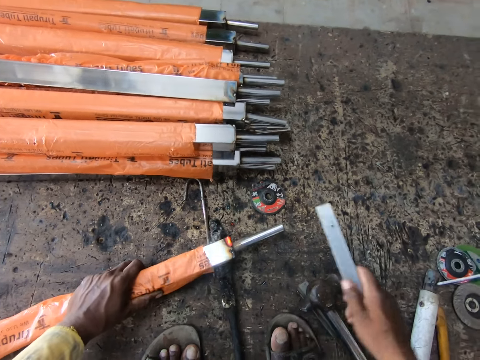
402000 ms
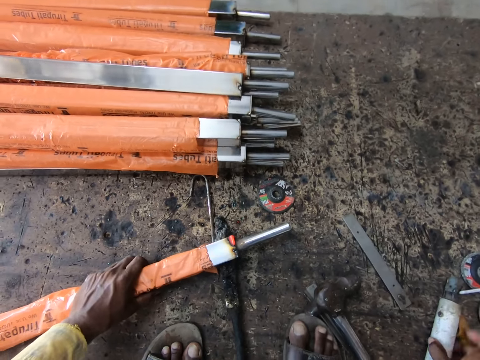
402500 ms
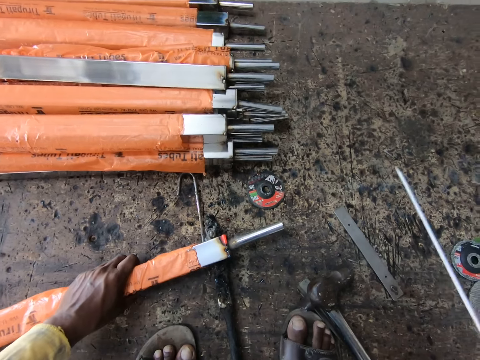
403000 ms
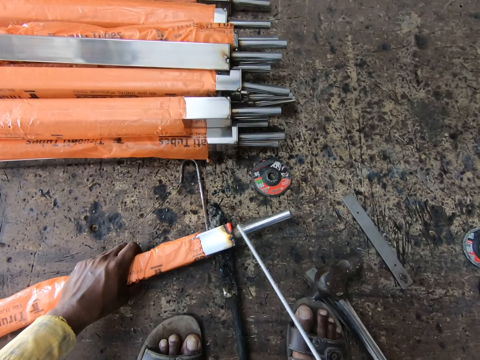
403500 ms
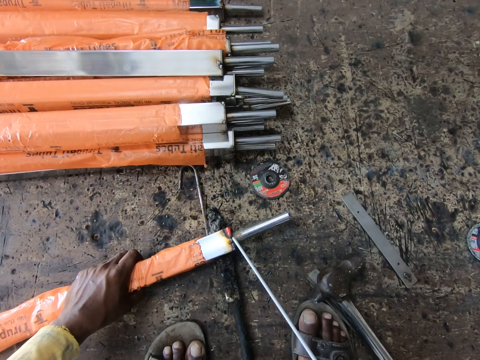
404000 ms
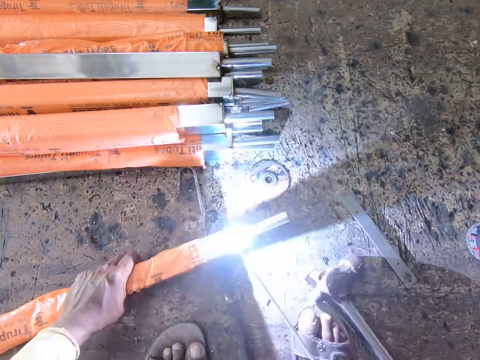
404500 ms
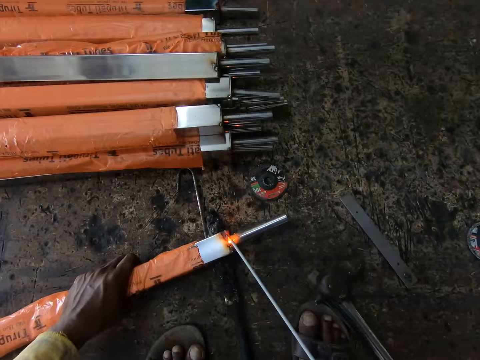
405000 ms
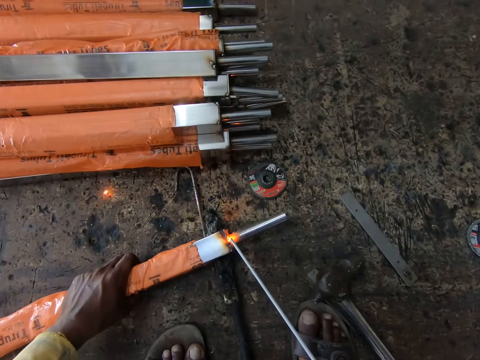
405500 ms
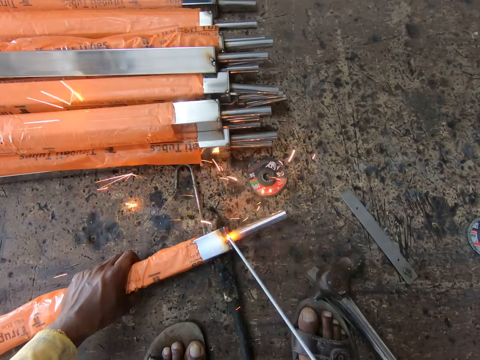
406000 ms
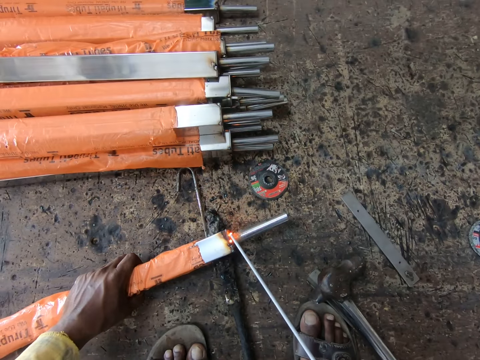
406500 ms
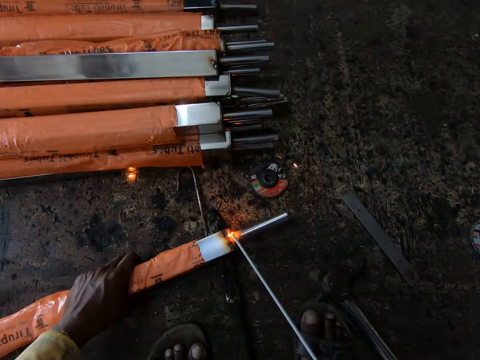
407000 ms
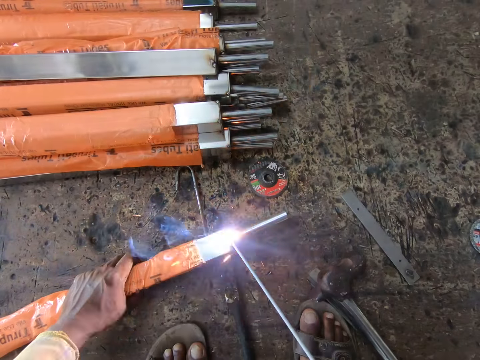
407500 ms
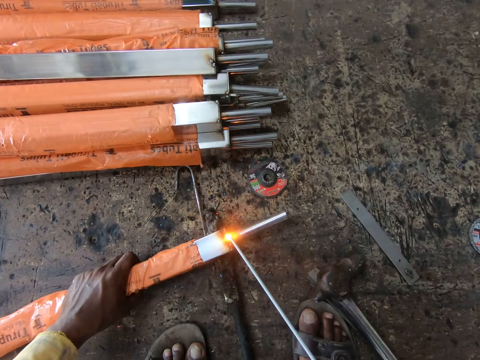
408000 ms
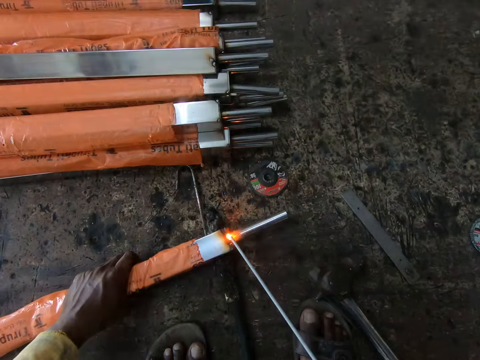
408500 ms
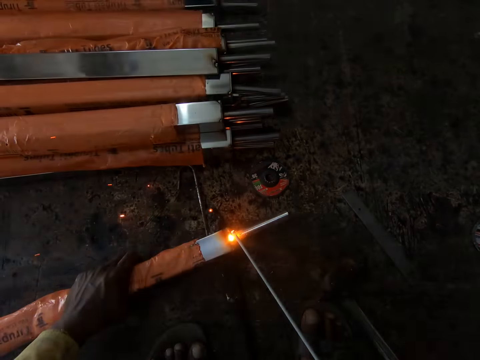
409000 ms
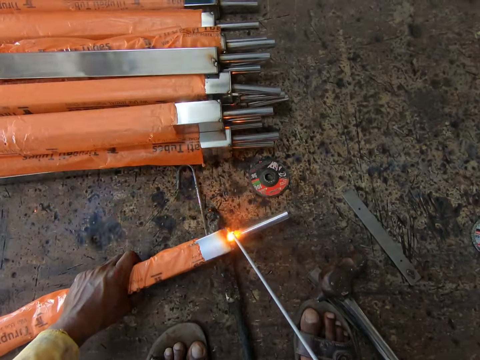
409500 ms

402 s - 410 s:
The camera wearer drops the metal rod on the floor. They pick up the electrode holder or welding machine from the floor. They weld the iron post with the welding machine.

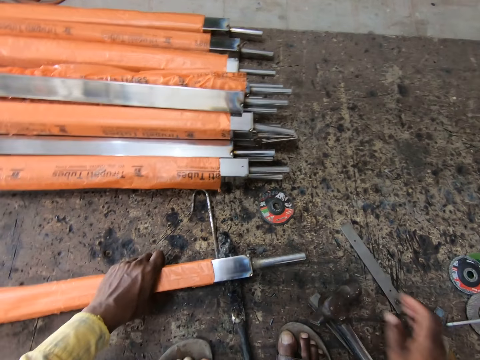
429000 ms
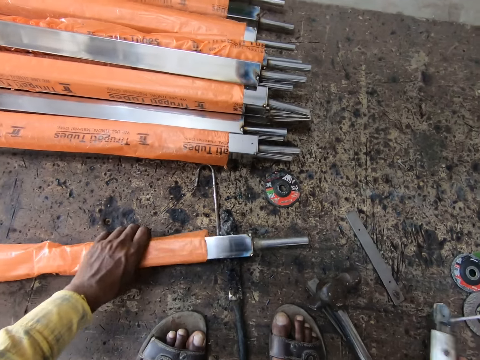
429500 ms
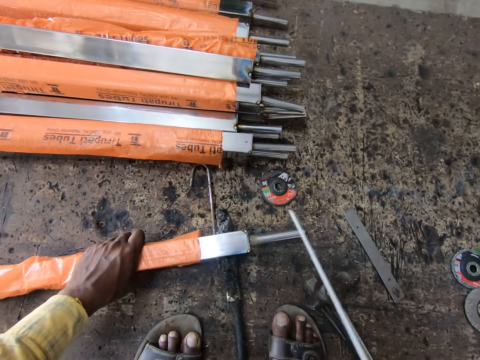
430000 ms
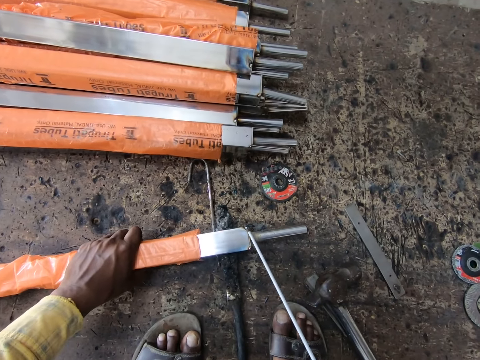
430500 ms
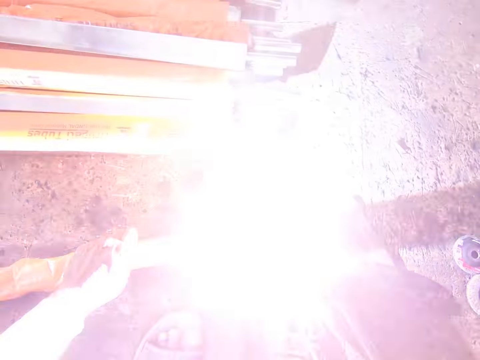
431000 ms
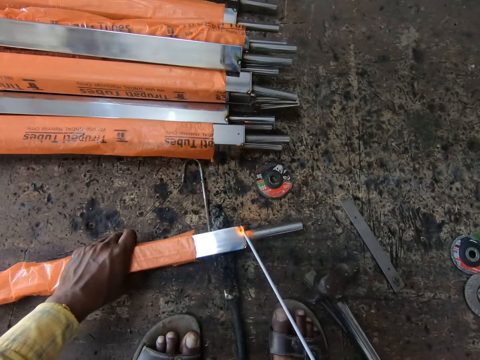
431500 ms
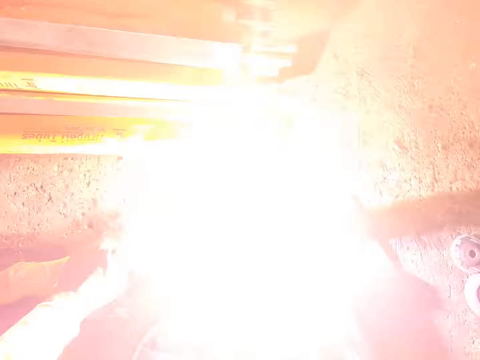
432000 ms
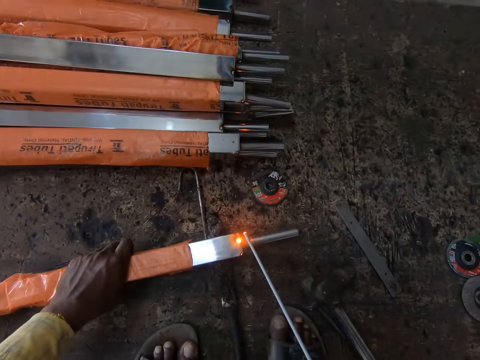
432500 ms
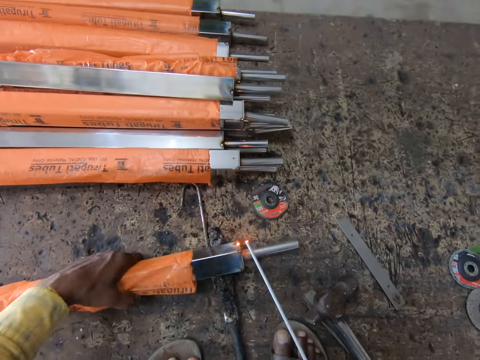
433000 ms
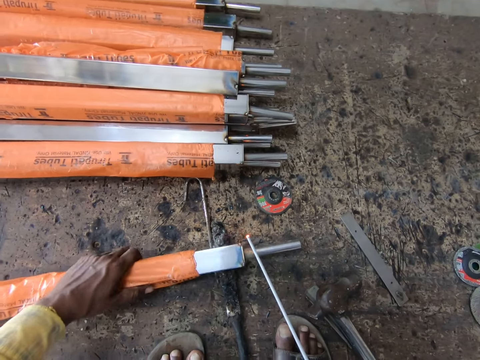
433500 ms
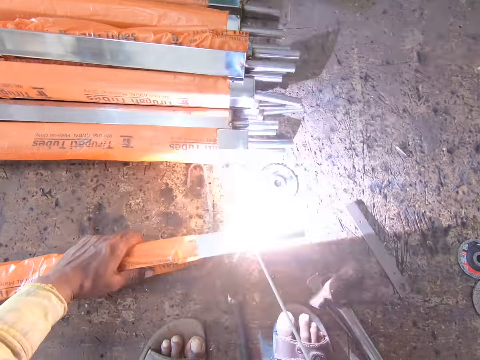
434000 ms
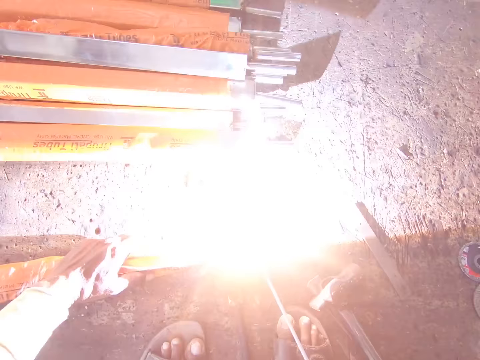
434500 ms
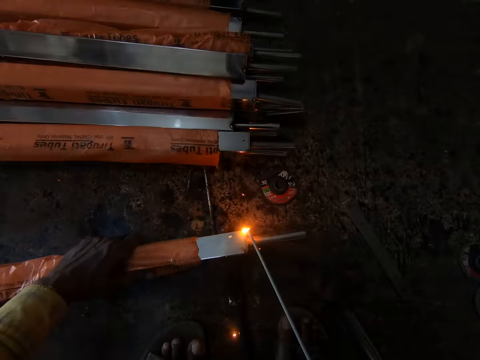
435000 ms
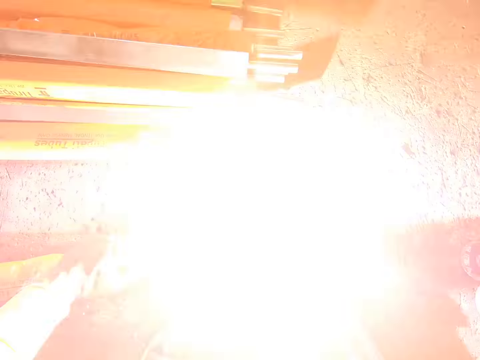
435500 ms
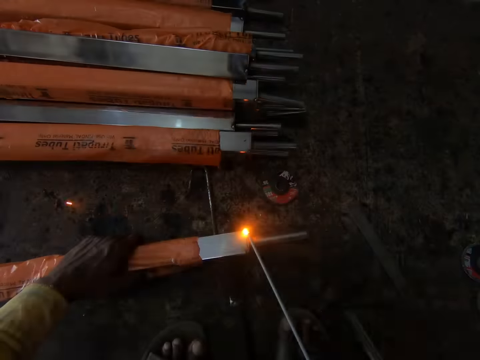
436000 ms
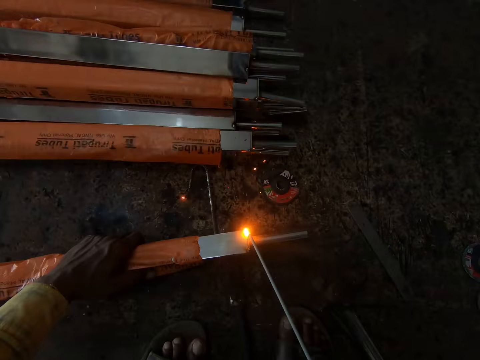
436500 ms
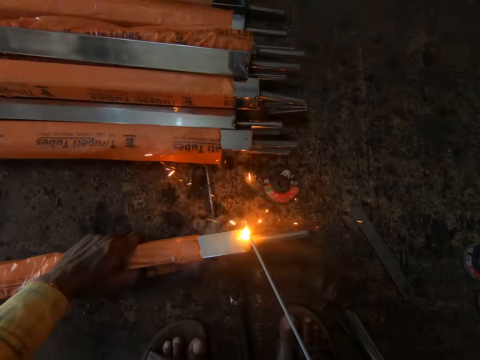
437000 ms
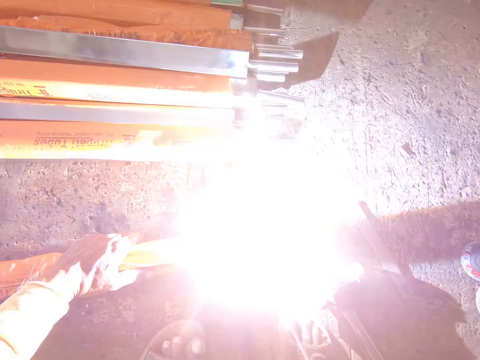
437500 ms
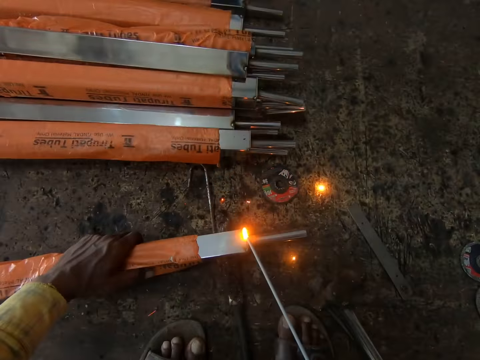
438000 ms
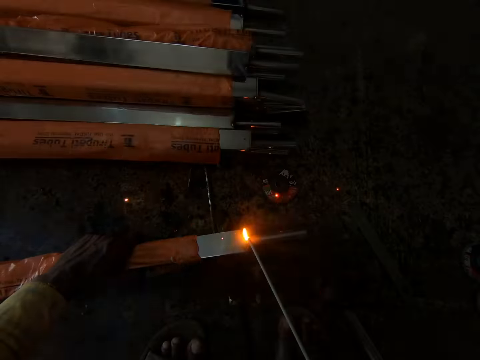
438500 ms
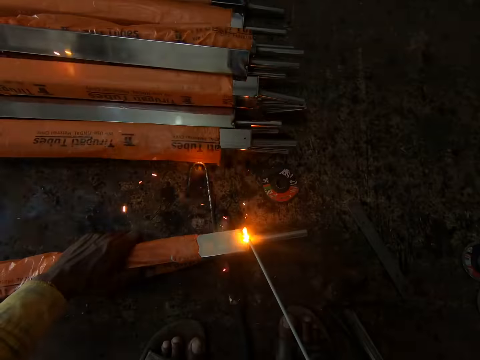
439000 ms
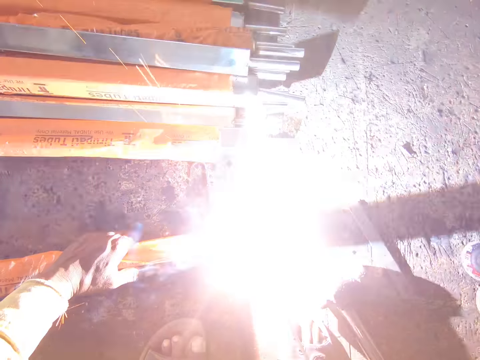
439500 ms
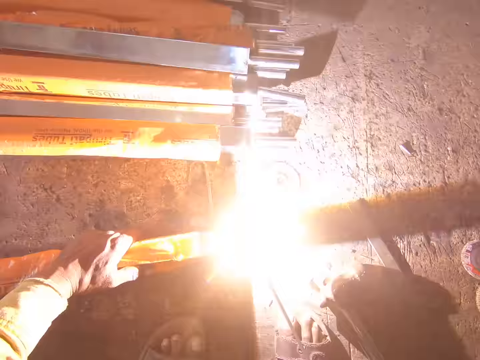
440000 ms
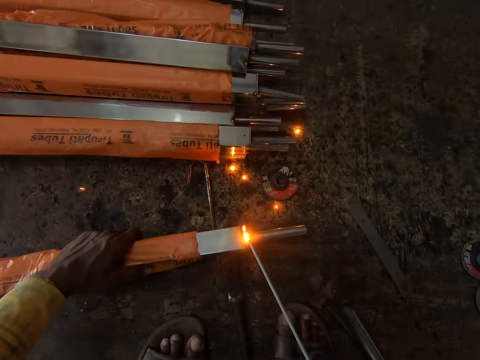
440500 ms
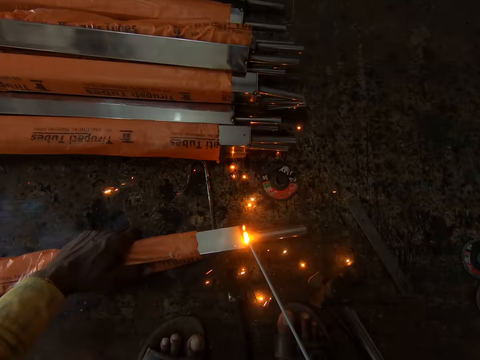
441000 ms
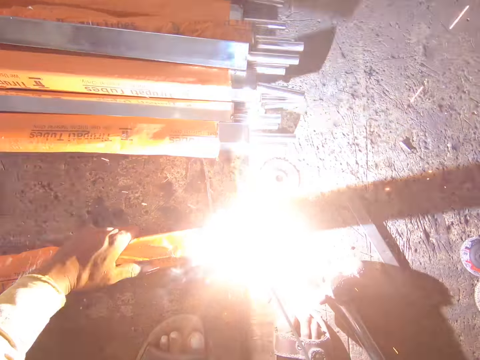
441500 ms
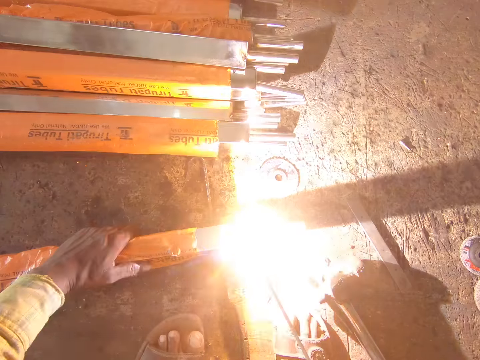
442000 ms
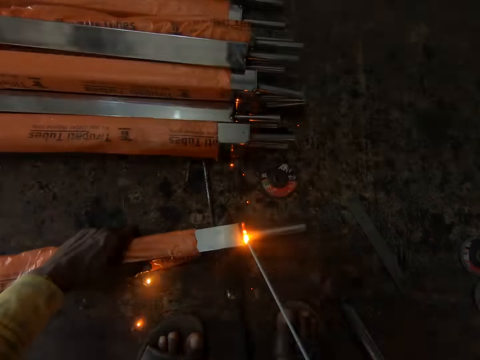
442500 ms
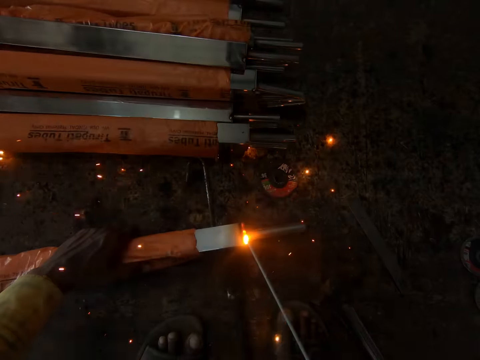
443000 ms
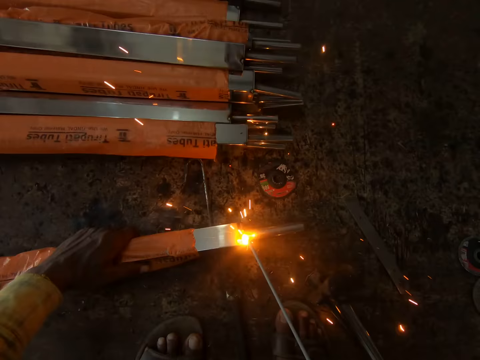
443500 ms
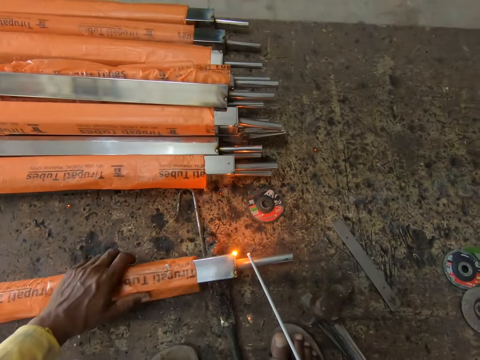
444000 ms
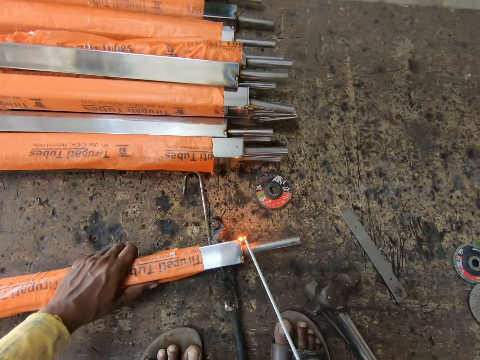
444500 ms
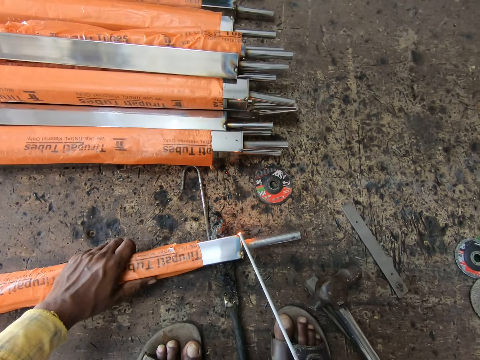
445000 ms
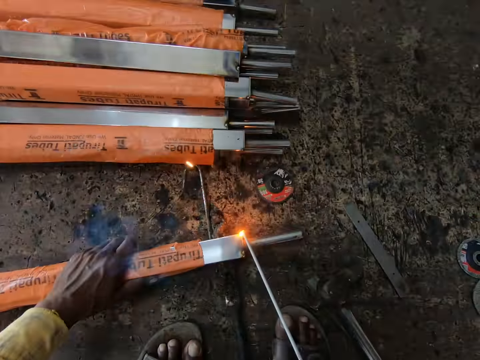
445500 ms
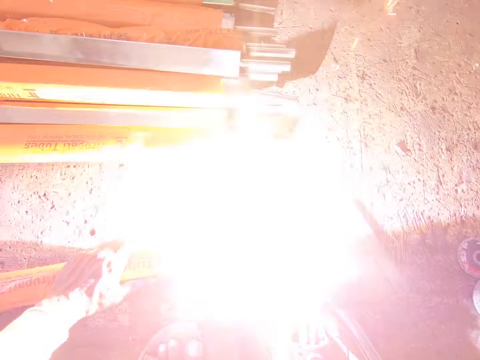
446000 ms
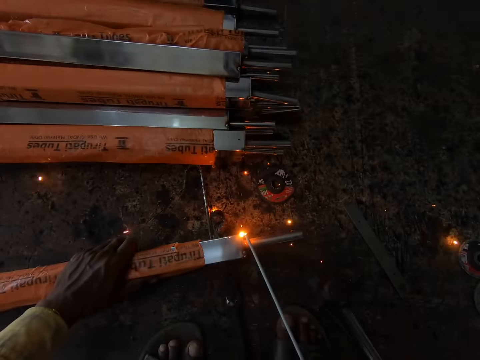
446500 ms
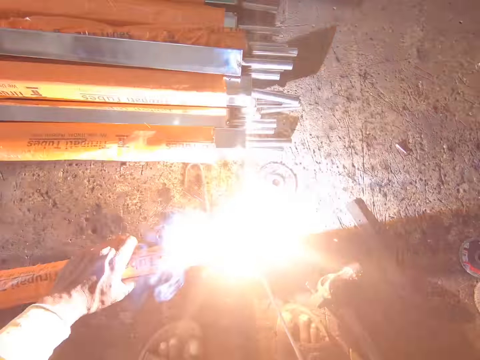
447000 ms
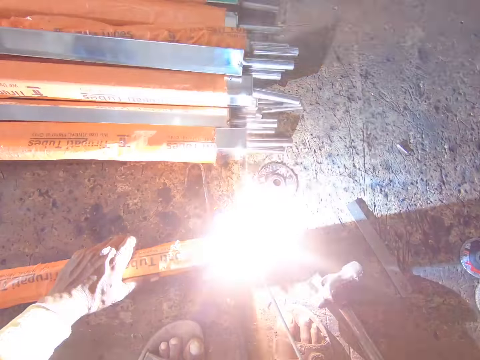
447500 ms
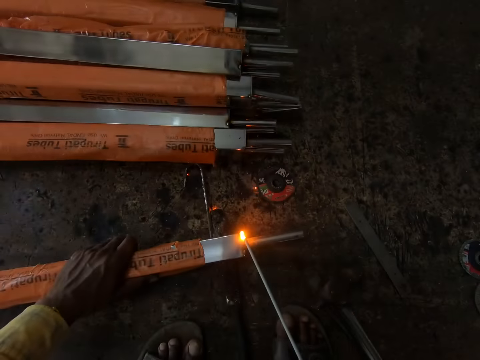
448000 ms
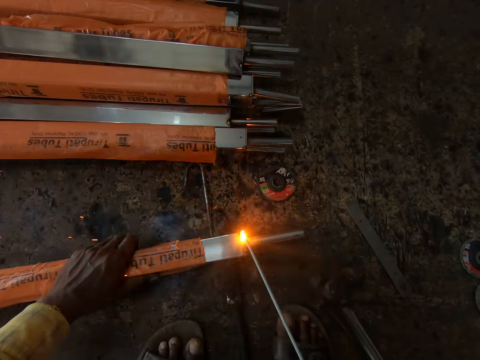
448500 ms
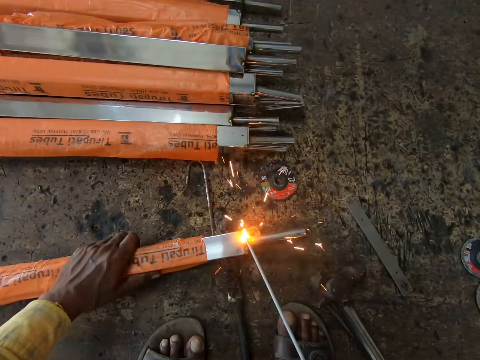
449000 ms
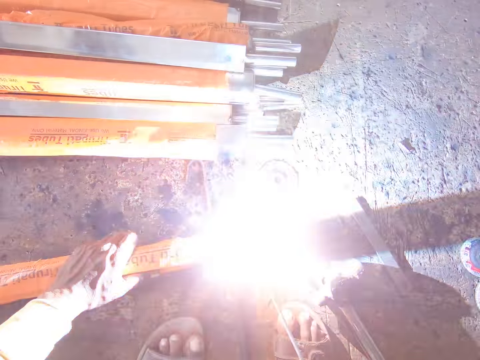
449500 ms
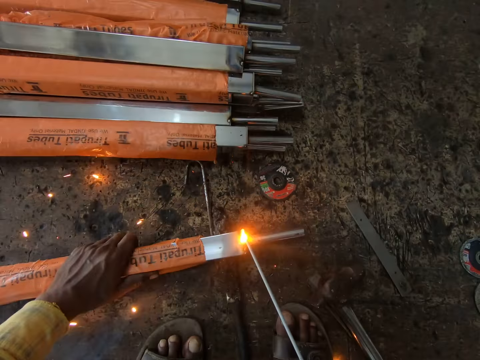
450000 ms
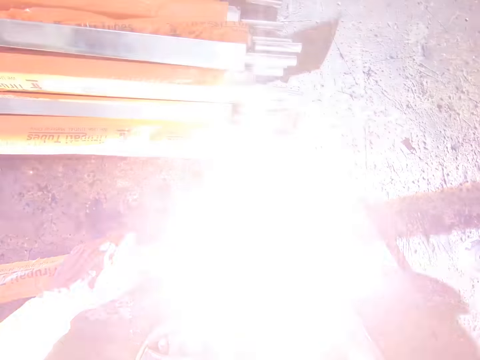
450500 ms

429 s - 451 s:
The camera wearer picks up the electrode holder or welding machine from the floor. He welds the iron post with the welding machine. He turns the iron post with his hand. He welds the iron post with the welding machine. He turns the iron post with his hand. He welds the iron post with the welding machine.
